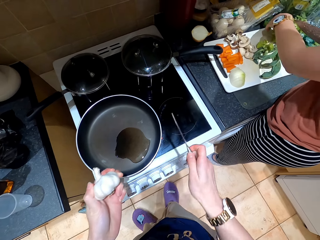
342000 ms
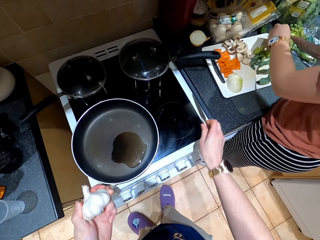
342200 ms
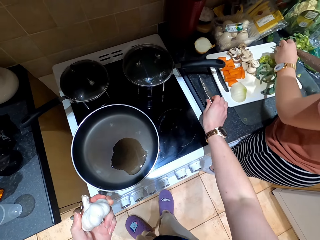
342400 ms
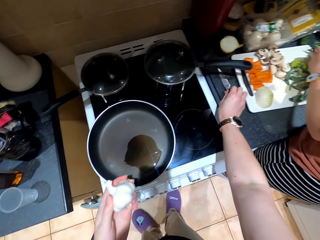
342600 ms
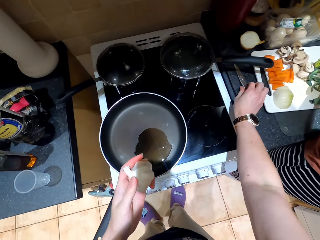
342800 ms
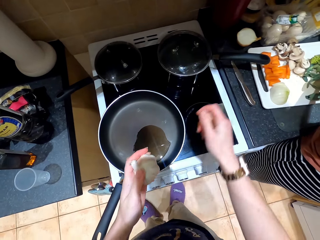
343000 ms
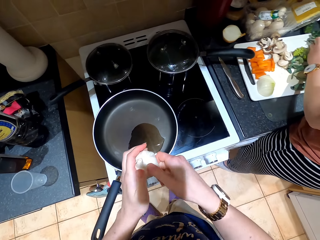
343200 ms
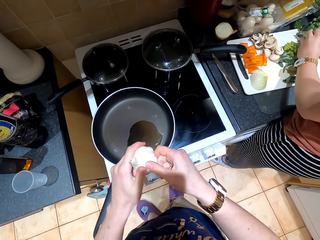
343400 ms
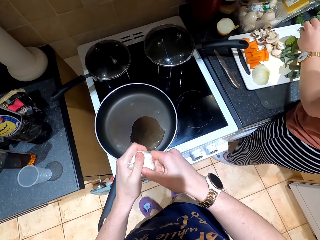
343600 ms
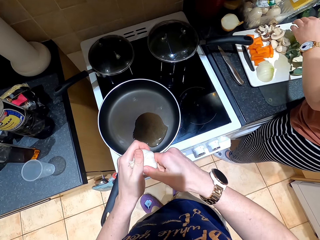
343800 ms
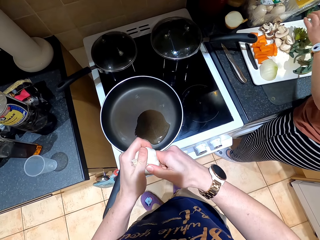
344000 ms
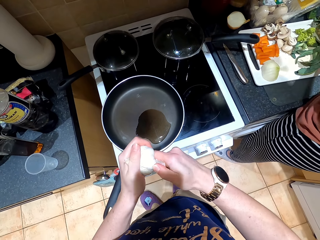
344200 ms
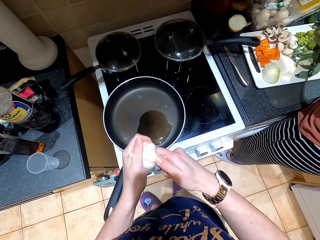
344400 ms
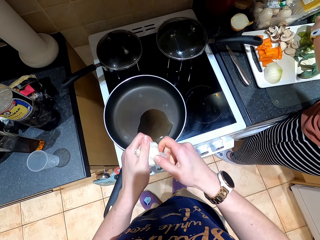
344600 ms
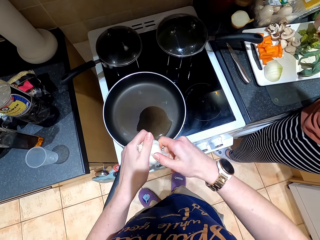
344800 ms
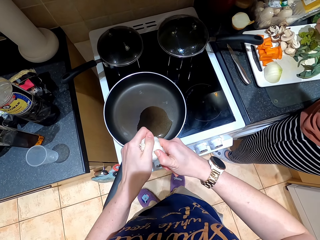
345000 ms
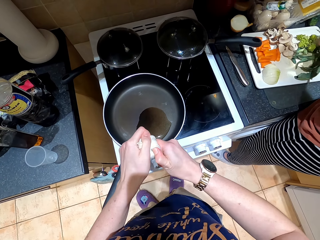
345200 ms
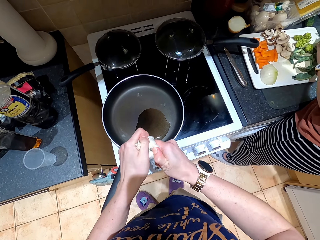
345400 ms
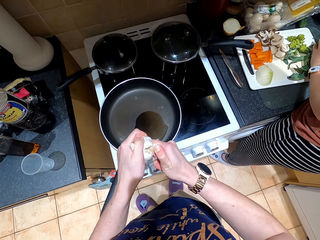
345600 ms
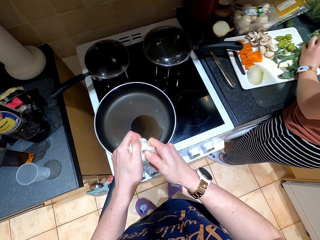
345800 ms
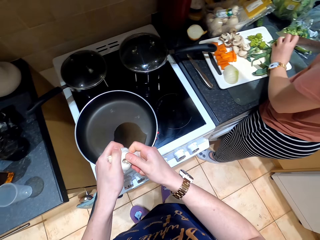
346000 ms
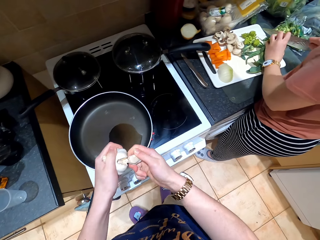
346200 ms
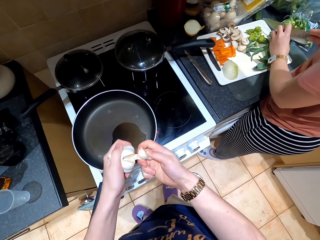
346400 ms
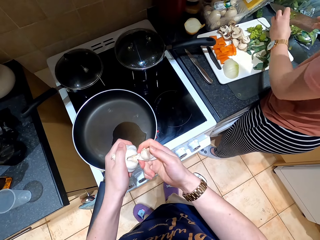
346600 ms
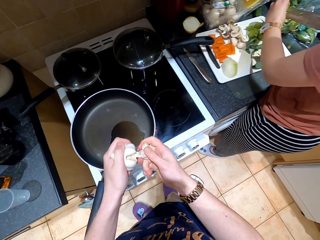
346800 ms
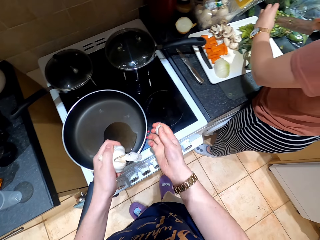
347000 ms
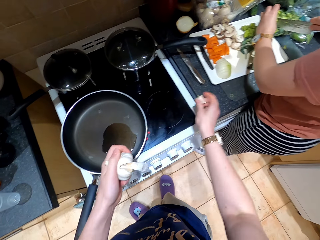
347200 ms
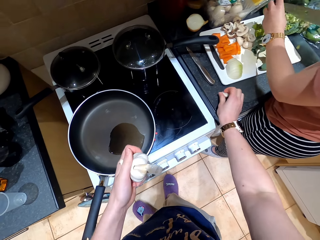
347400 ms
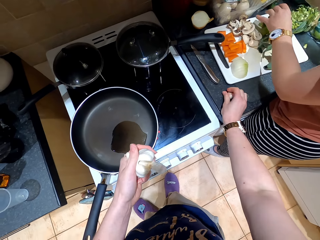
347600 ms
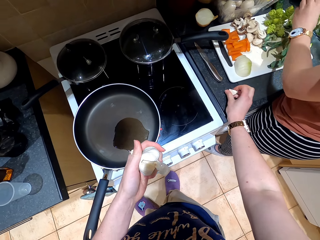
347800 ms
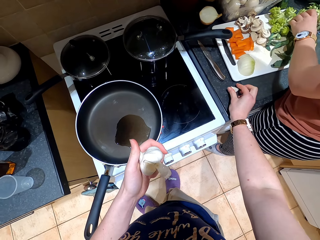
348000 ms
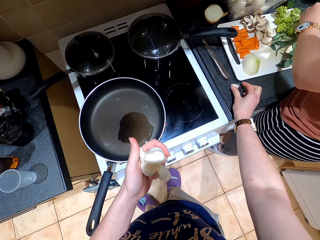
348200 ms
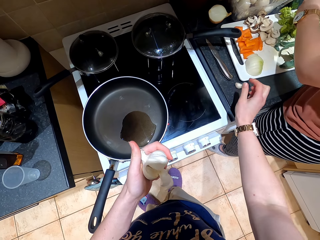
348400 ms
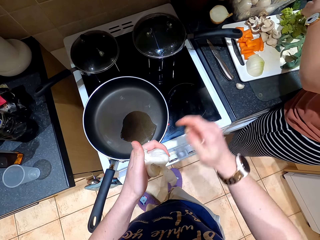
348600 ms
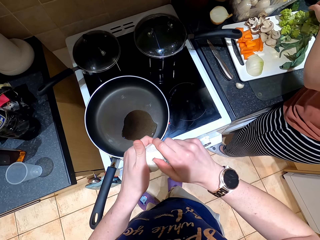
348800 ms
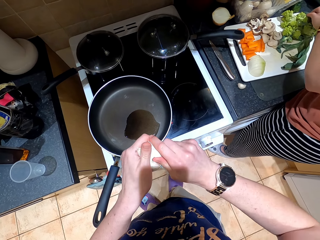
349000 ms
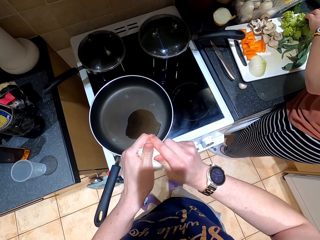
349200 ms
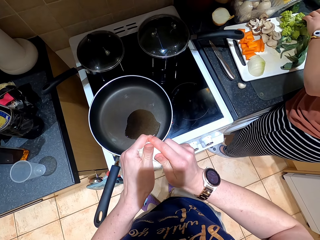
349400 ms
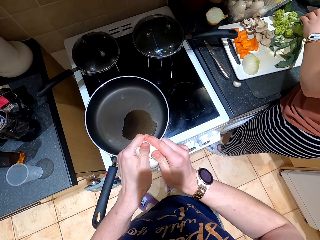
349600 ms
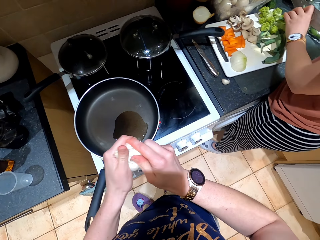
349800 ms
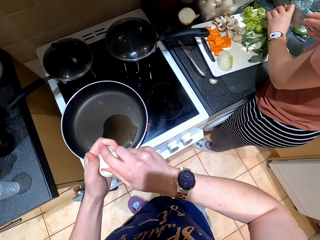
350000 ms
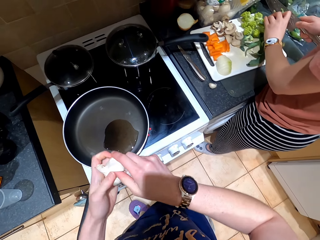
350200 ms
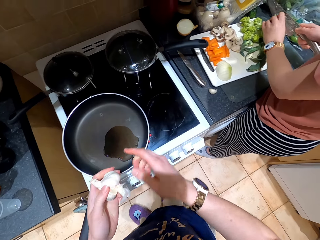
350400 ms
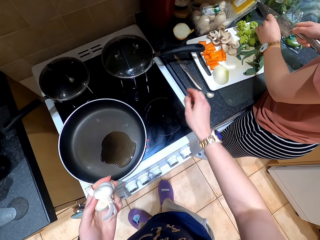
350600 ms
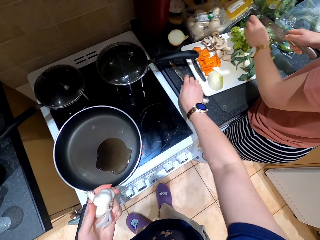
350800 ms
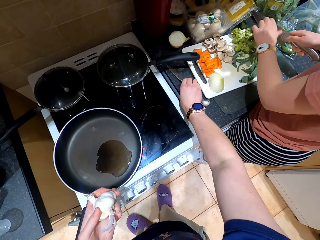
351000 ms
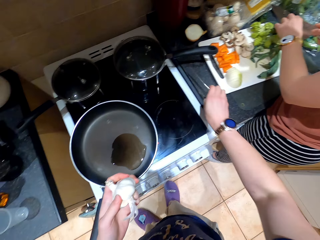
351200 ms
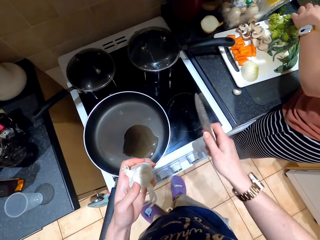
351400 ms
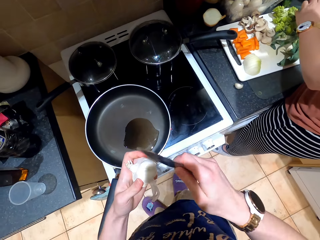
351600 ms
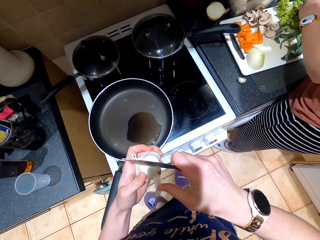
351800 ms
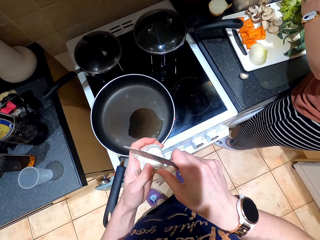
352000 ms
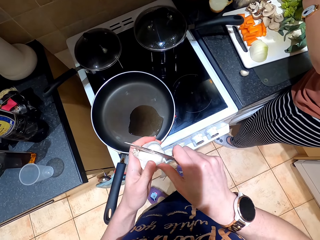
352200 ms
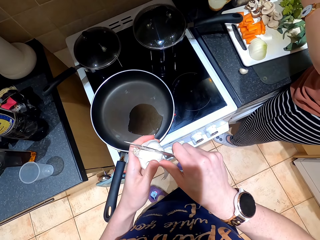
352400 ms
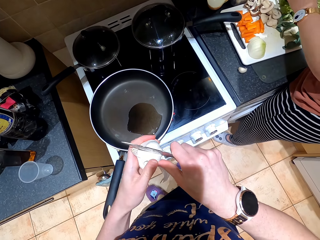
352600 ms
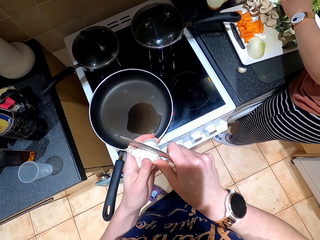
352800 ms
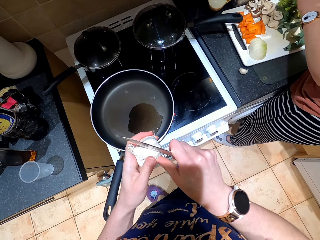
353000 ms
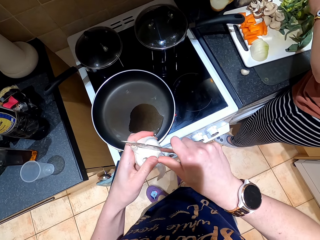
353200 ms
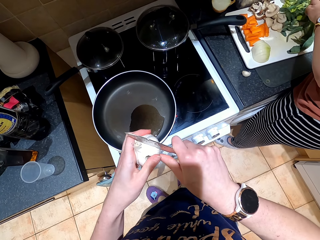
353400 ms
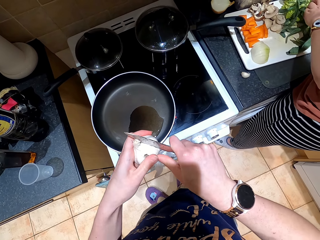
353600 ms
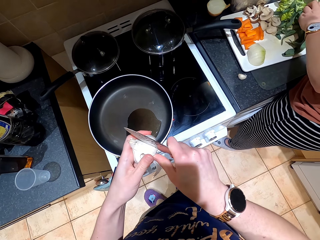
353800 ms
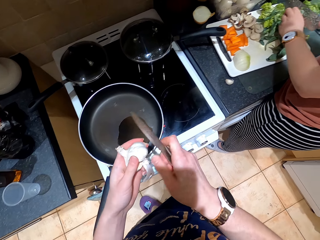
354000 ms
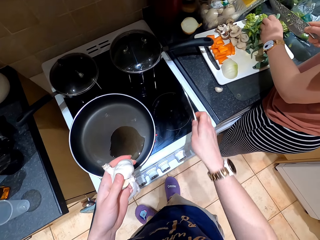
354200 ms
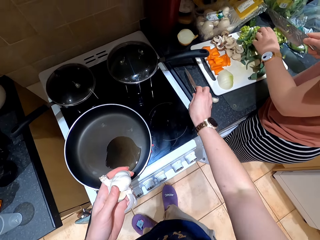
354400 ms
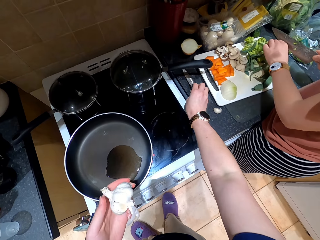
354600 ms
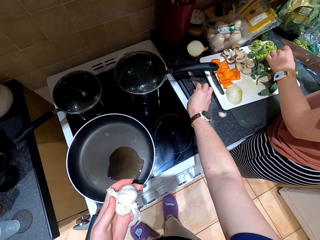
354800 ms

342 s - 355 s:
The camera wearer puts the knife on the surface. They separate garlic pieces with hands. They peel the garlic. They put a clove of garlic on the surface. They separate garlic pieces with hands again. They pick up the knife from the surface. They slice a clove of garlic with the knife.

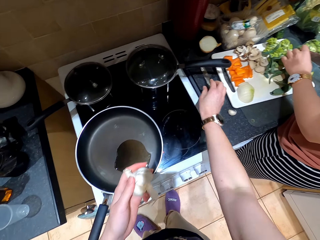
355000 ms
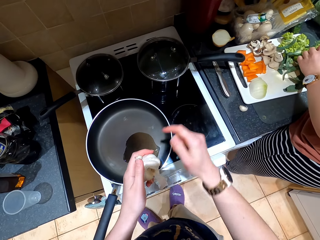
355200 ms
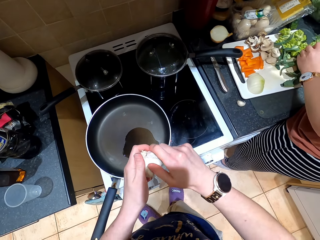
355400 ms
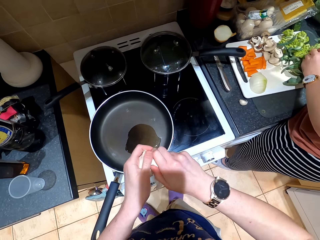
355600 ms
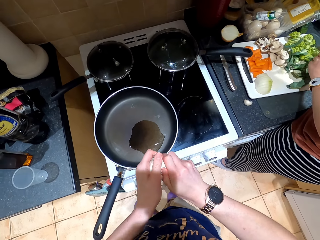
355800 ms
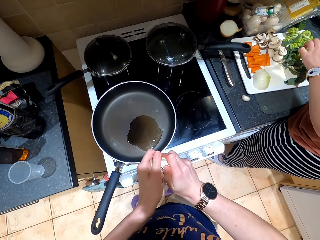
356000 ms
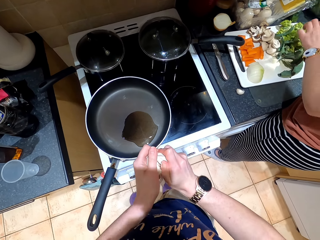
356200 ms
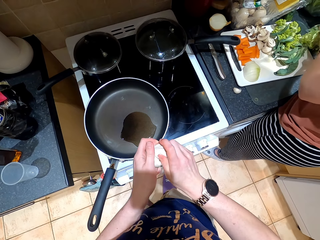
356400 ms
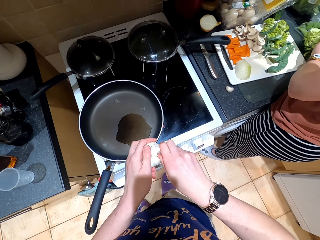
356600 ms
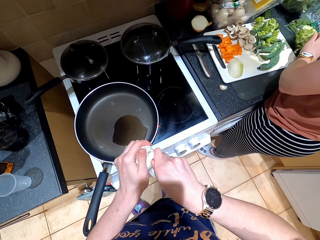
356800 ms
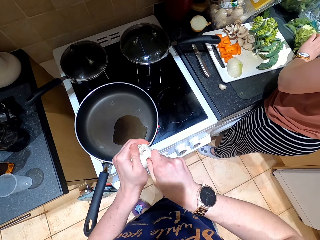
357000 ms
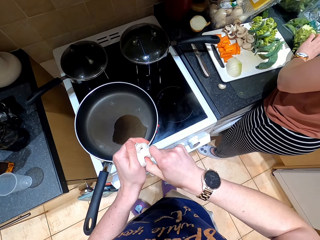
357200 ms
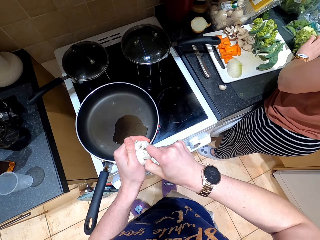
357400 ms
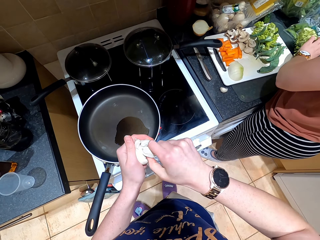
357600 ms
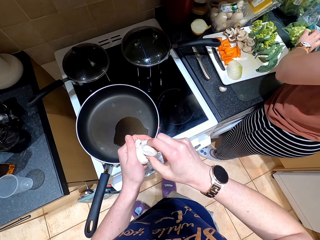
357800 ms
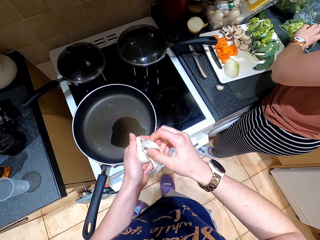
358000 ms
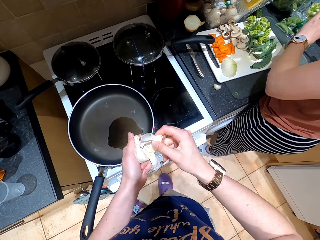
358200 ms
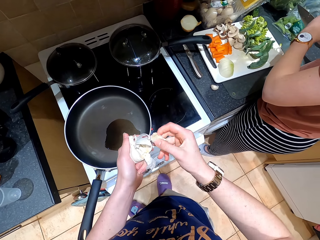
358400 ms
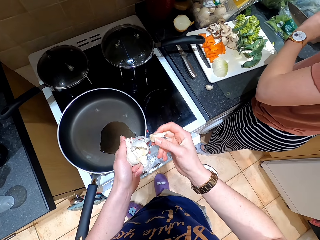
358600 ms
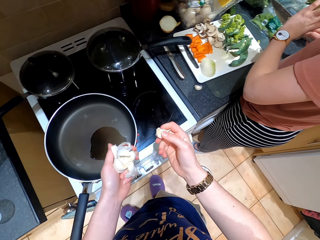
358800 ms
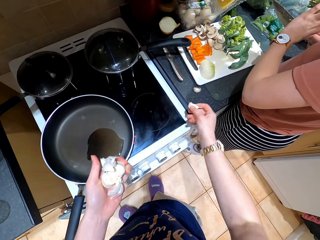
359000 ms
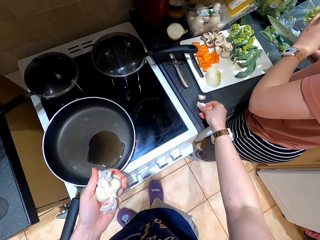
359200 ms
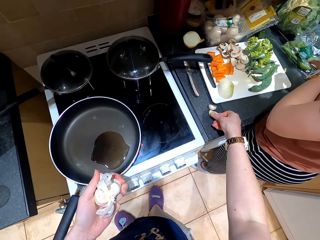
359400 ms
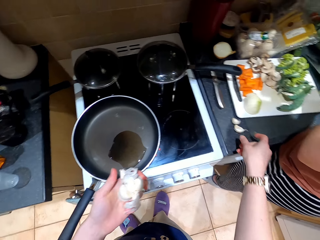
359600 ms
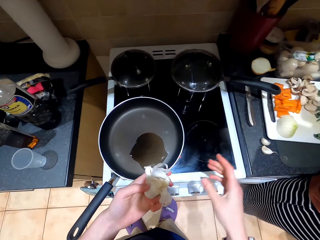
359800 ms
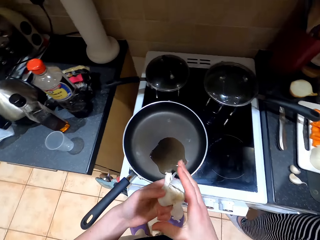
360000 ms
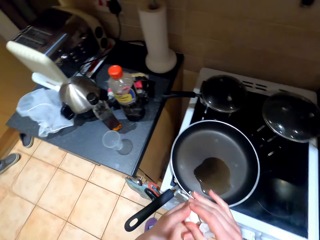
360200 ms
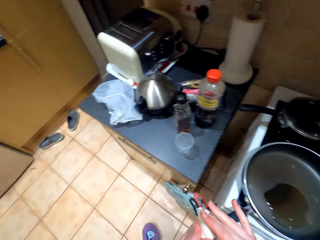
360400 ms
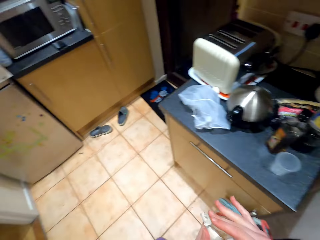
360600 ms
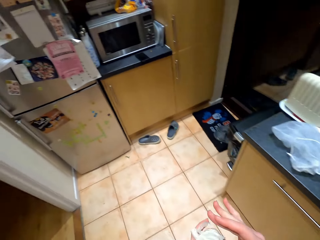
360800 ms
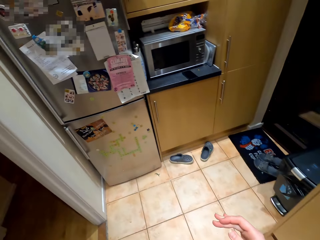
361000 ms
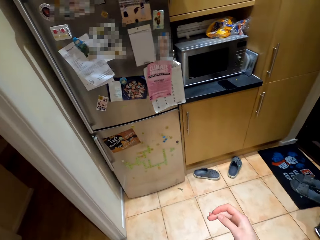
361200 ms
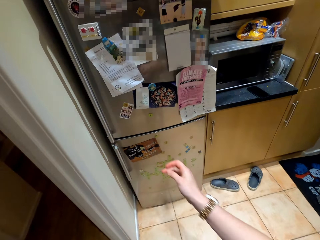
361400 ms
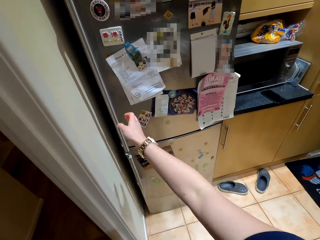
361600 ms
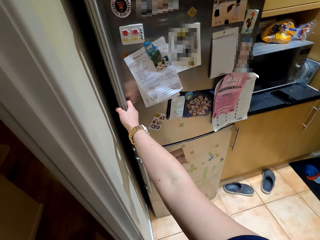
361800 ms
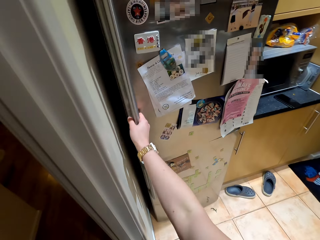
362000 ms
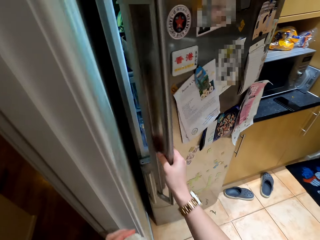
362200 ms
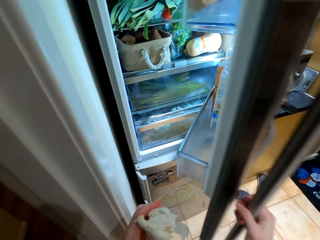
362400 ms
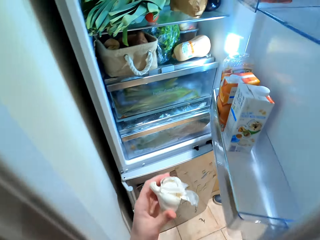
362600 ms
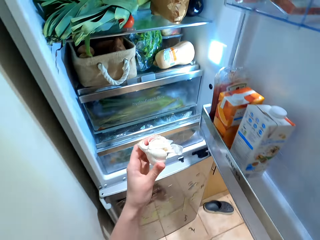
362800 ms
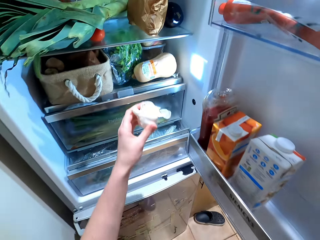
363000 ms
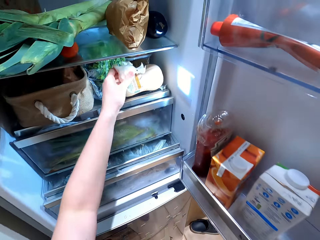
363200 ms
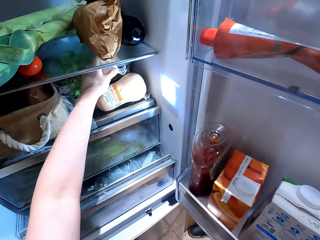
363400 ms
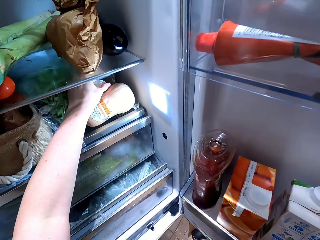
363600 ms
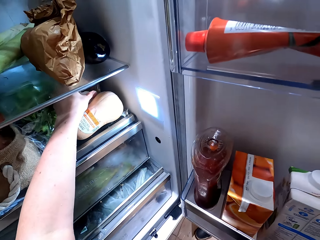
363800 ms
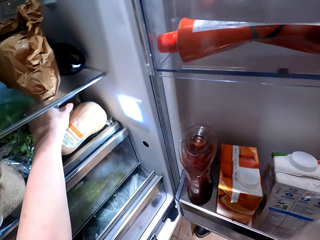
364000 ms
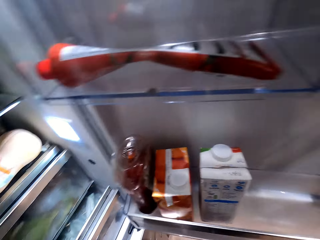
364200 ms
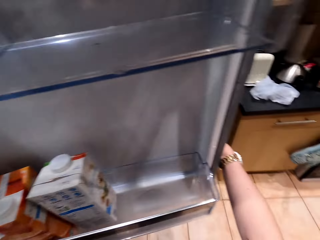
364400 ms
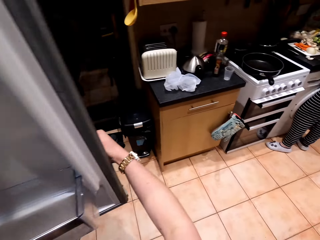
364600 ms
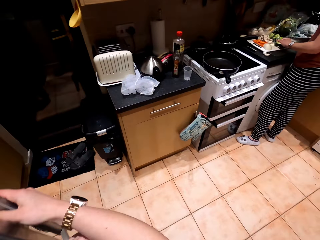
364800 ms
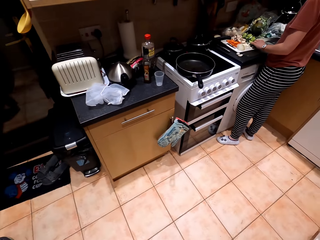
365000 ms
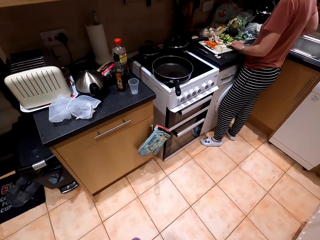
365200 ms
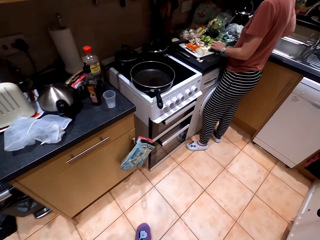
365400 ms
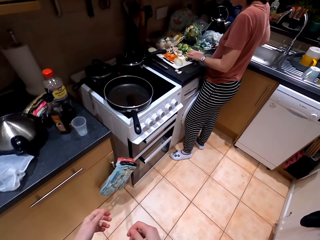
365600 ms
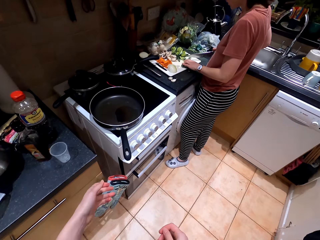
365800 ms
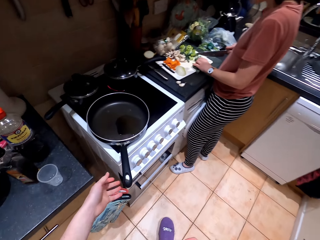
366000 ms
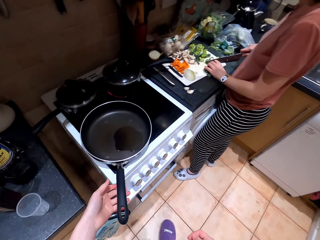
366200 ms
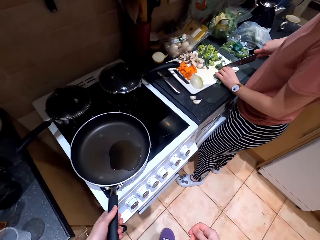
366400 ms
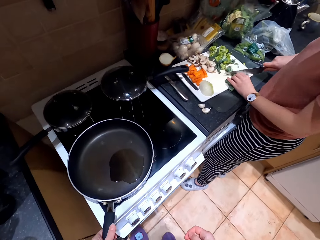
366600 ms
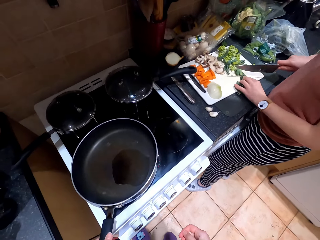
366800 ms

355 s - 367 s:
The camera wearer puts the knife on the surface. They remove a clove of garlic from the bulb with hands. They put the clove of garlic on the surface. They walk around the kitchen. They open the fridge with a hand. They put the garlic in the fridge. They close the fridge with a hand. They walk around the kitchen. They swirl the pan.
